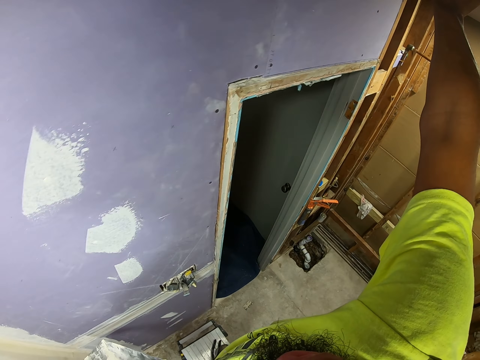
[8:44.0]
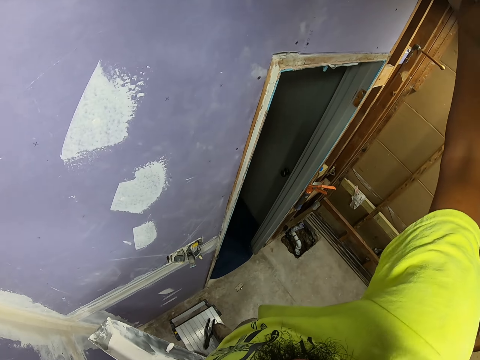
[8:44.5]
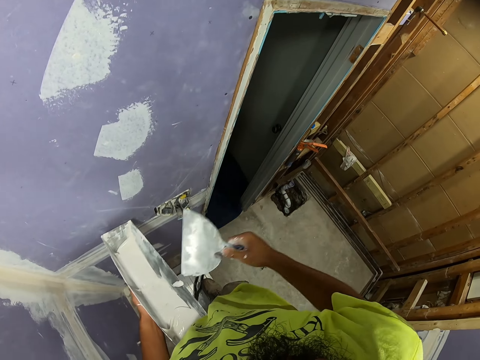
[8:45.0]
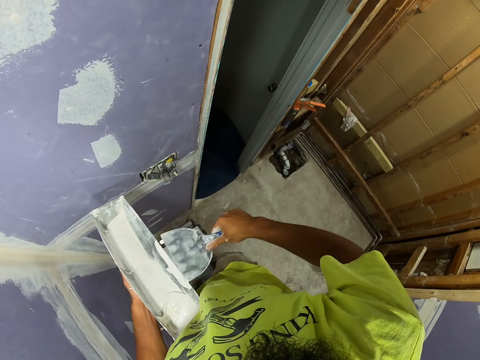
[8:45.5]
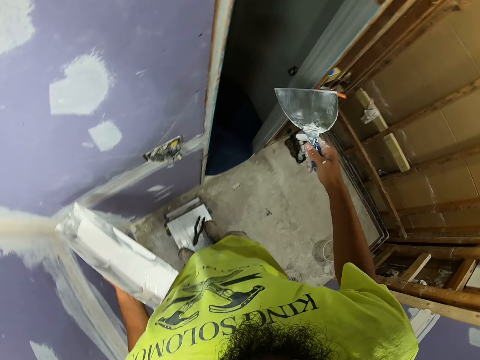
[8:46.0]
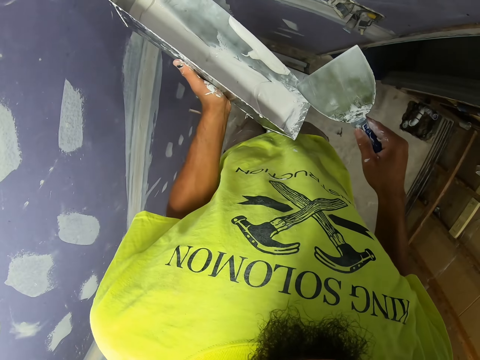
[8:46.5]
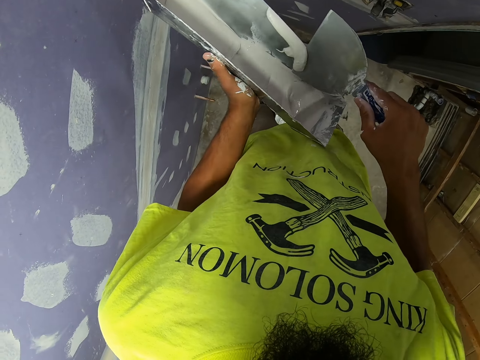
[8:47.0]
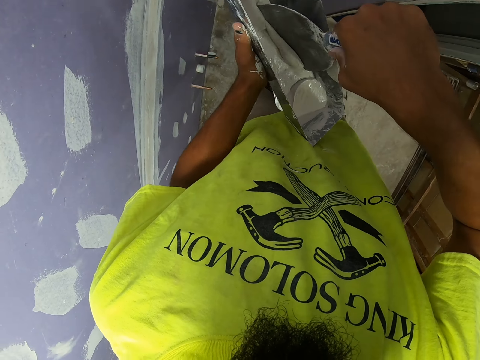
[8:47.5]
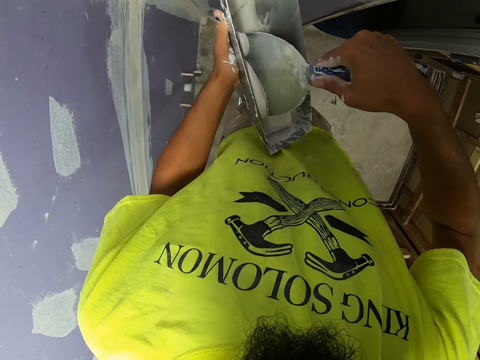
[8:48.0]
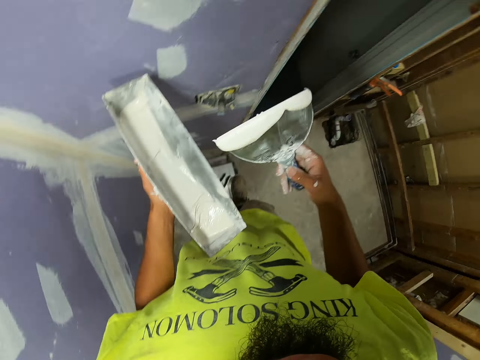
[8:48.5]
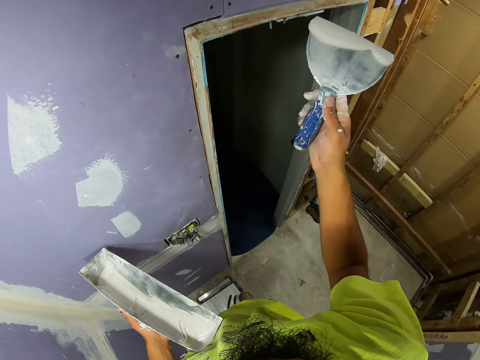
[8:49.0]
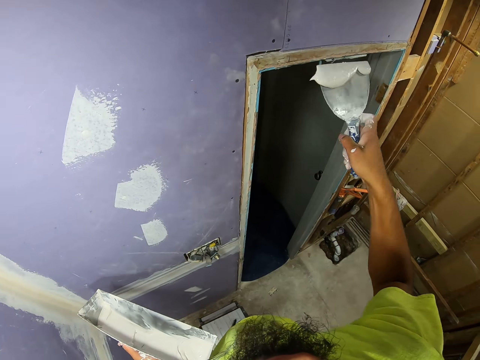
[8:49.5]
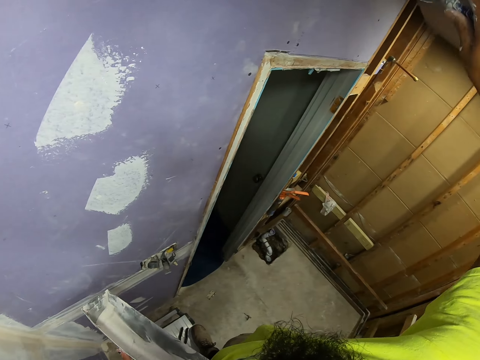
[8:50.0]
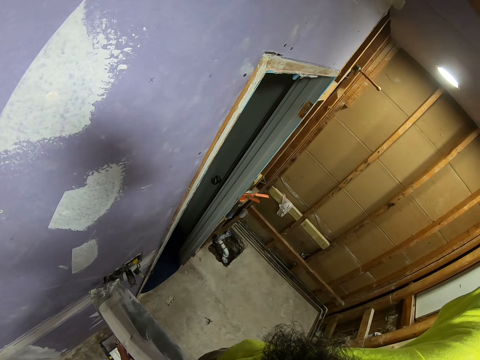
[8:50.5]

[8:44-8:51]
The camera wearer removes excess paint or venetian plaster. They pick the venetian plaster from the tray with a scraper. They plaster the venetian plaster on the wall.
